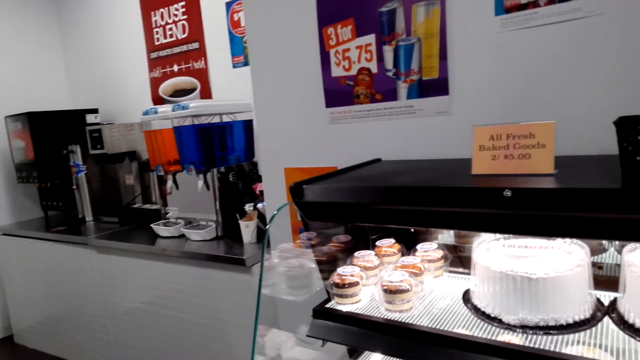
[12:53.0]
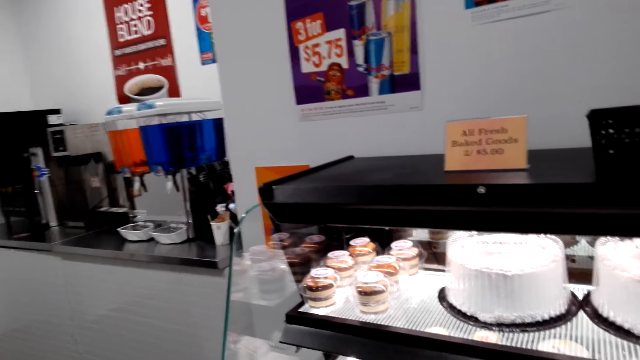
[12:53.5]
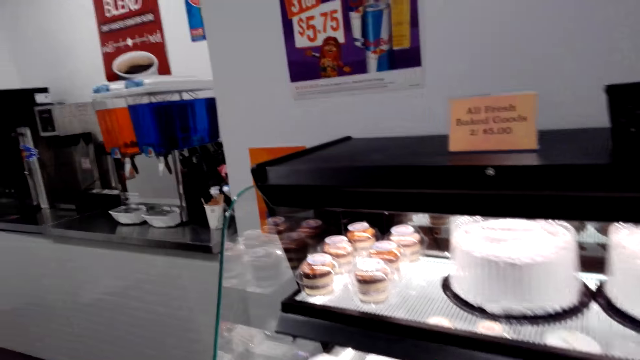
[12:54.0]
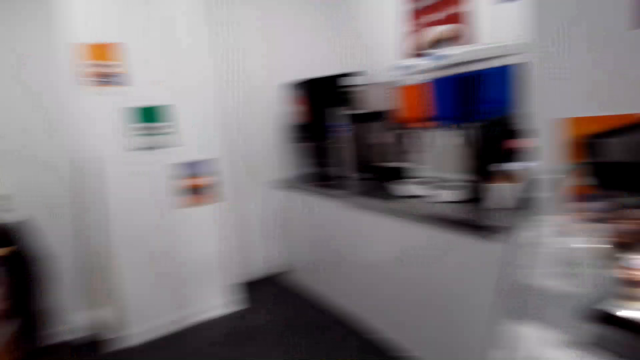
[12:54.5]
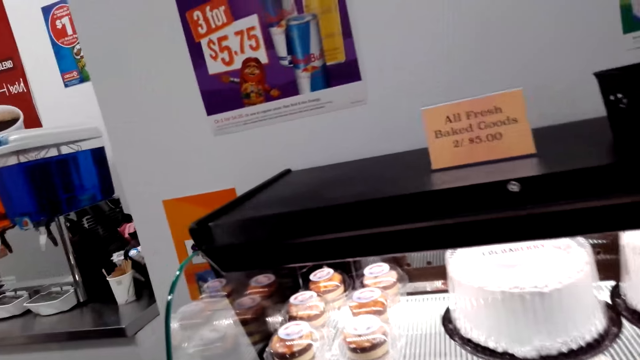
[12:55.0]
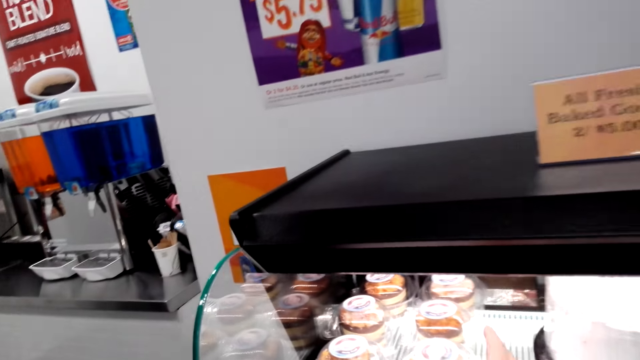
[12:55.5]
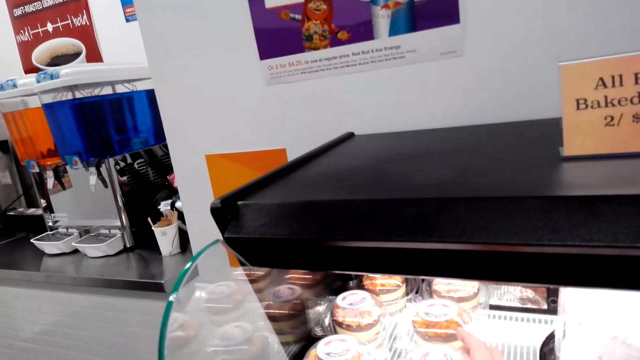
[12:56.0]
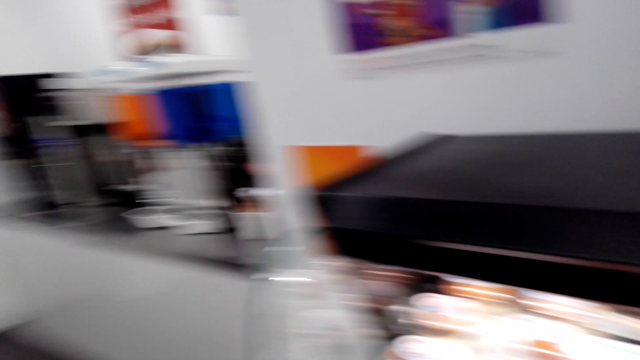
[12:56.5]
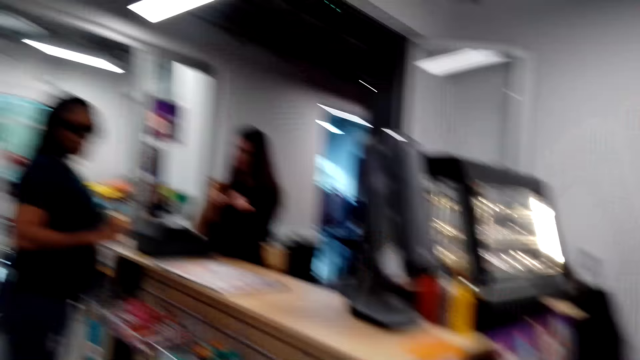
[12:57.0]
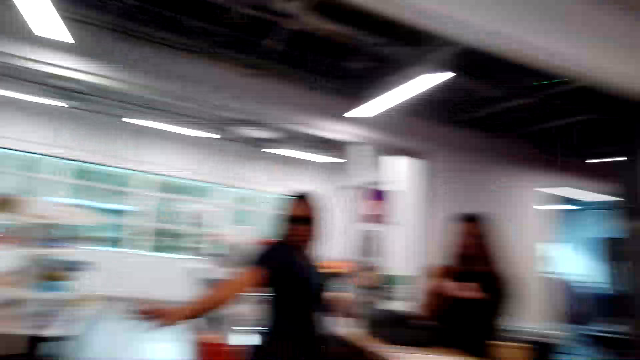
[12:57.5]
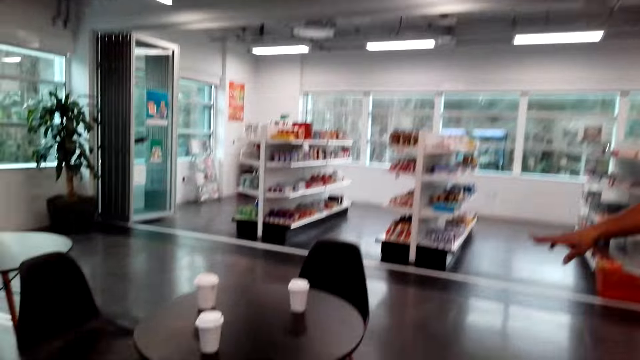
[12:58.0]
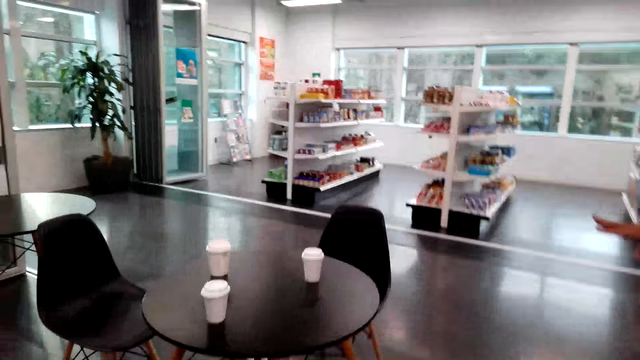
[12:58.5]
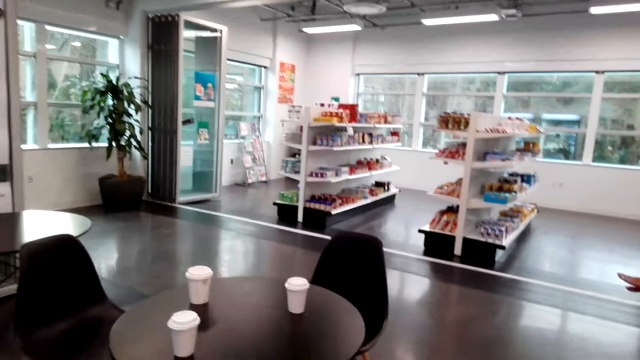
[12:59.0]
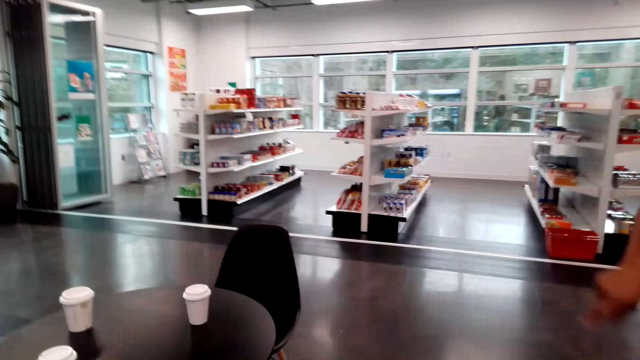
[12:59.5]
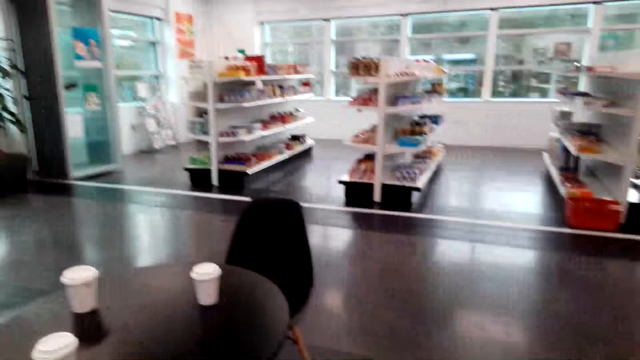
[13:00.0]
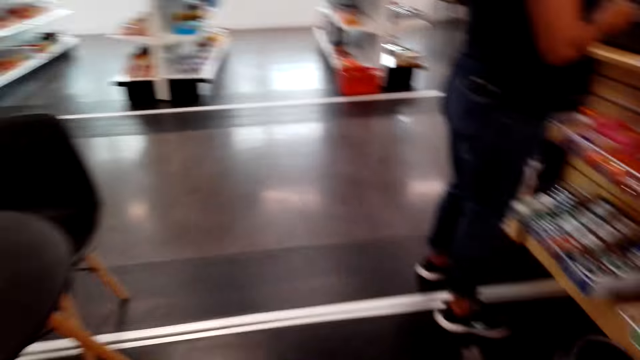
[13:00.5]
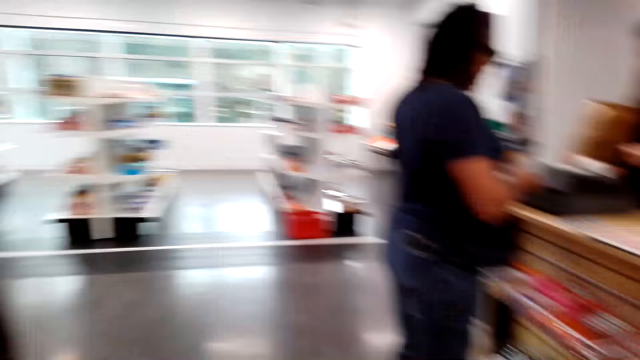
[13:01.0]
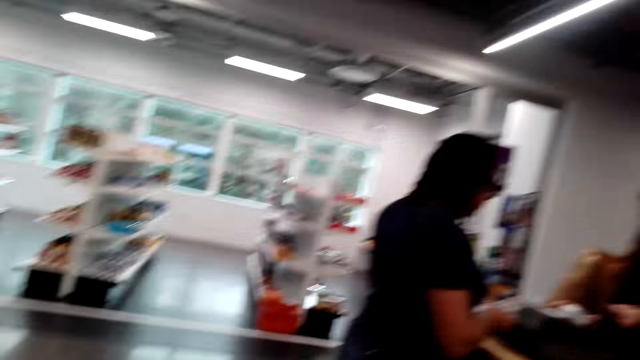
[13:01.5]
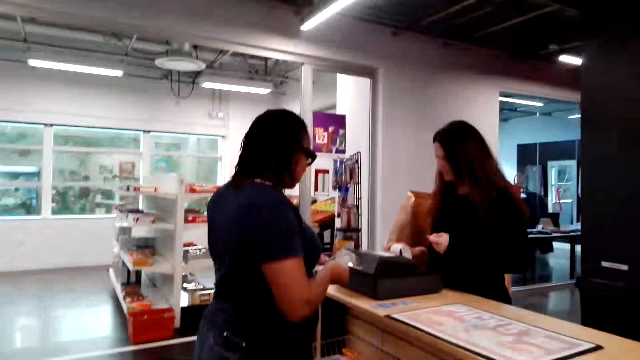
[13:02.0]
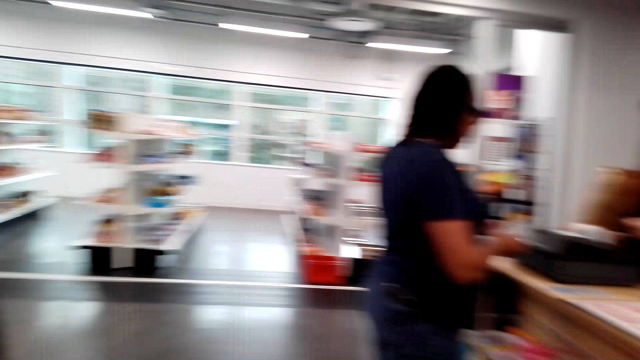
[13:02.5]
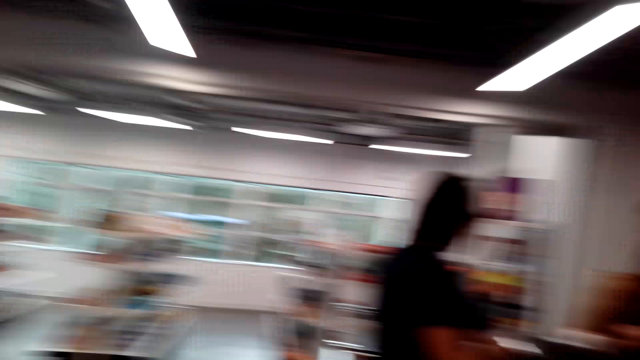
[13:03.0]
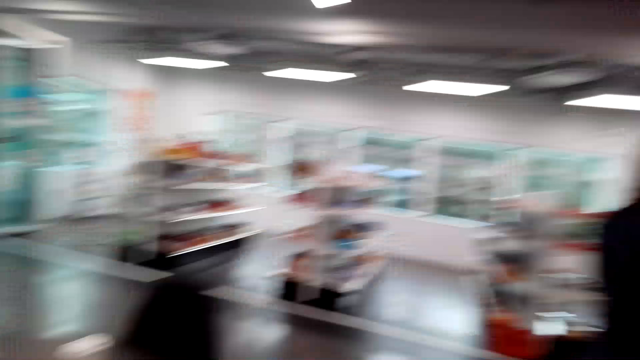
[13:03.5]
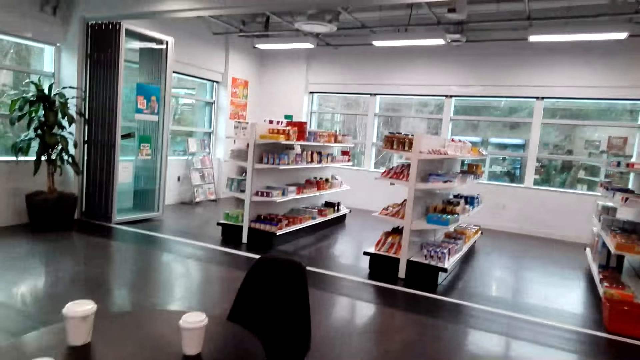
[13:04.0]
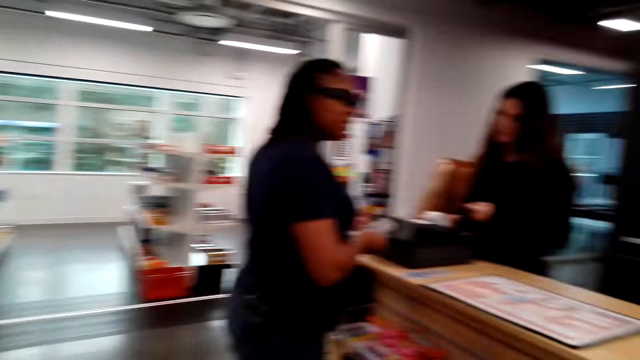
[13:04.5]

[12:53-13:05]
The camera wearer looks in the bakery grill. They look around the supermarket. They turn around. They walk in the supermarket.

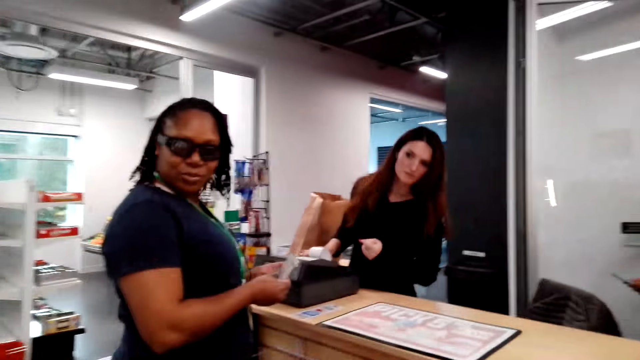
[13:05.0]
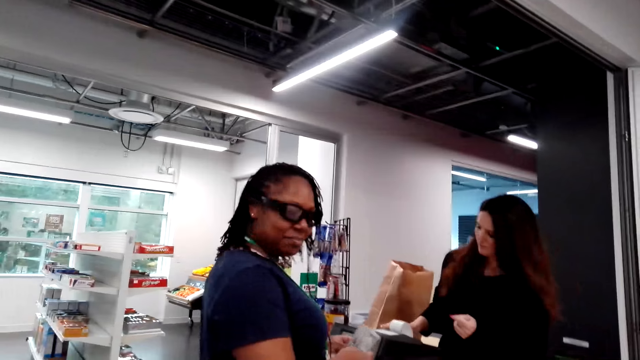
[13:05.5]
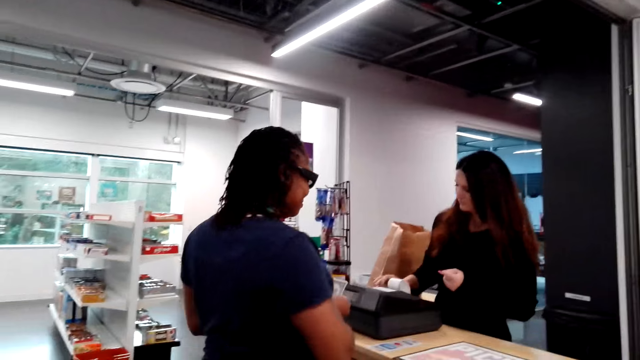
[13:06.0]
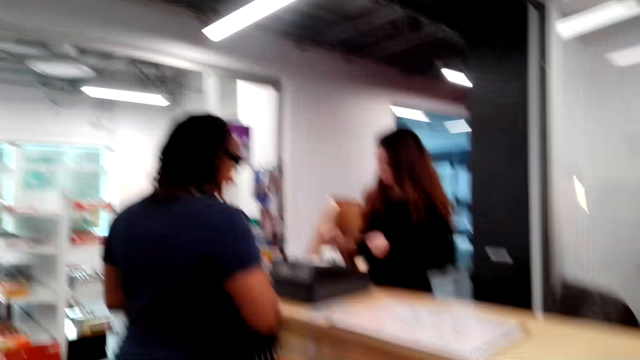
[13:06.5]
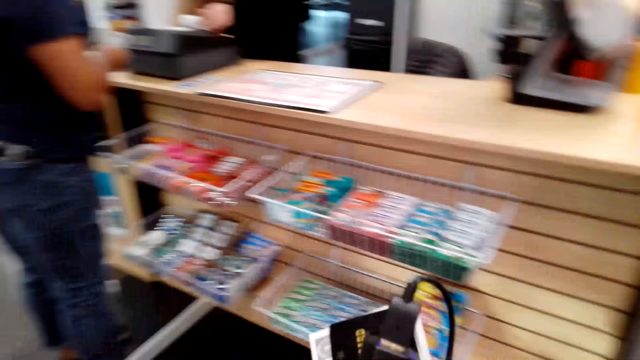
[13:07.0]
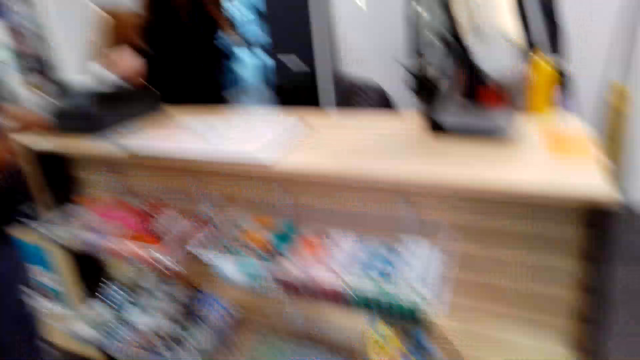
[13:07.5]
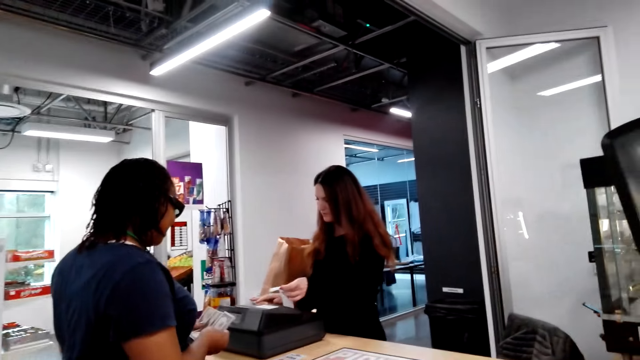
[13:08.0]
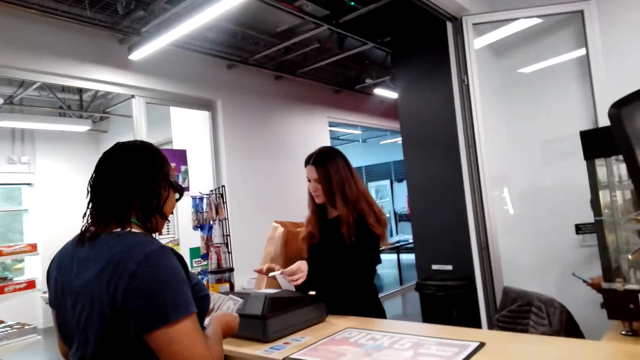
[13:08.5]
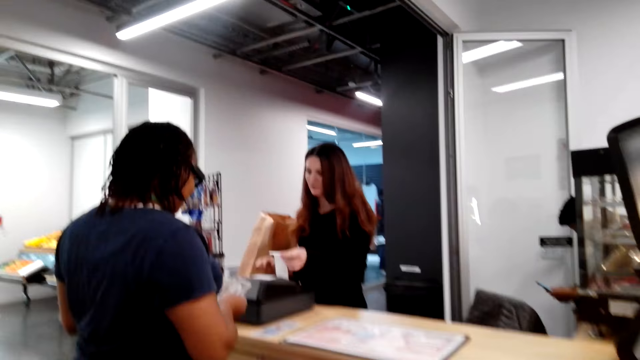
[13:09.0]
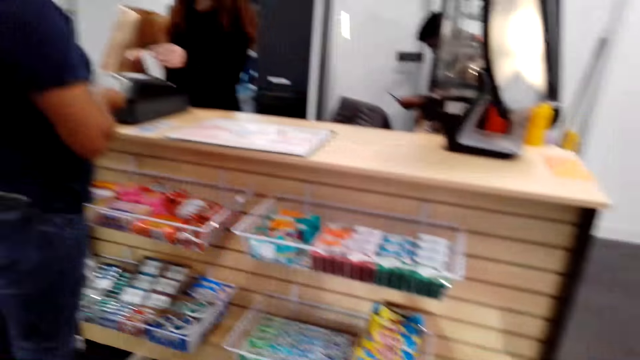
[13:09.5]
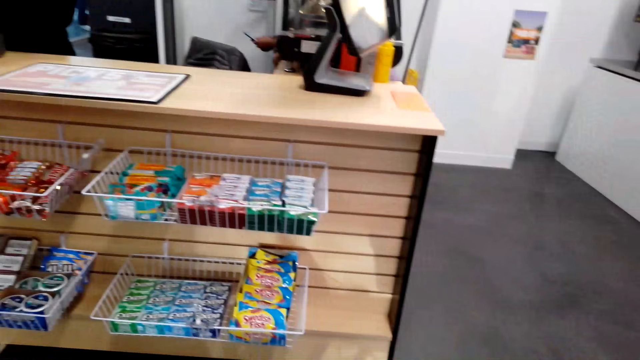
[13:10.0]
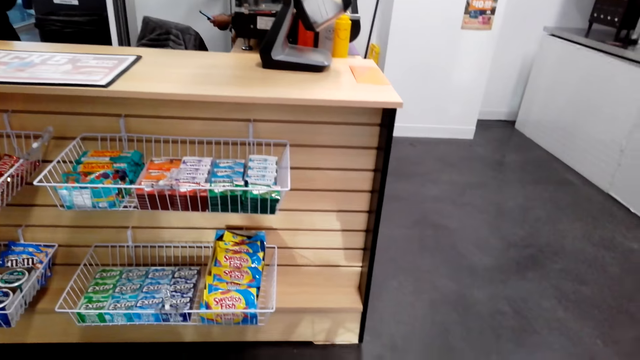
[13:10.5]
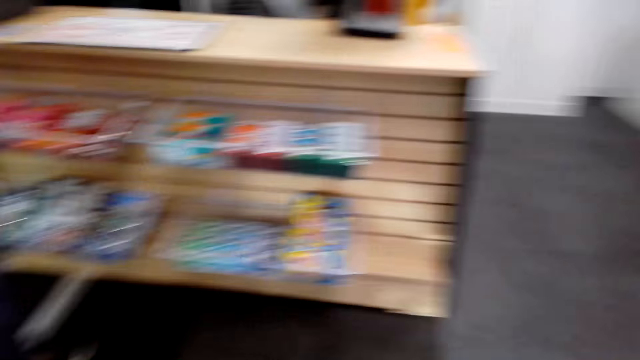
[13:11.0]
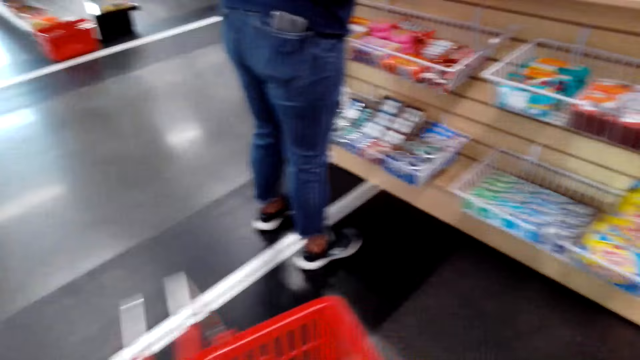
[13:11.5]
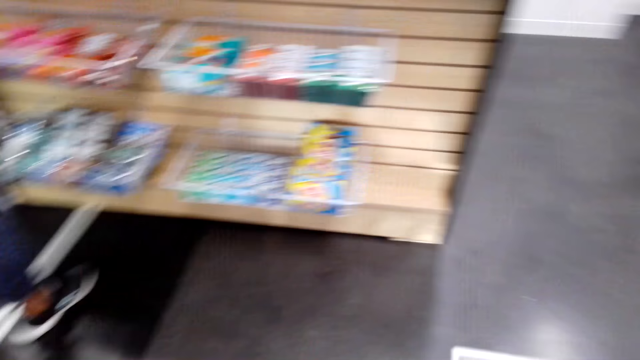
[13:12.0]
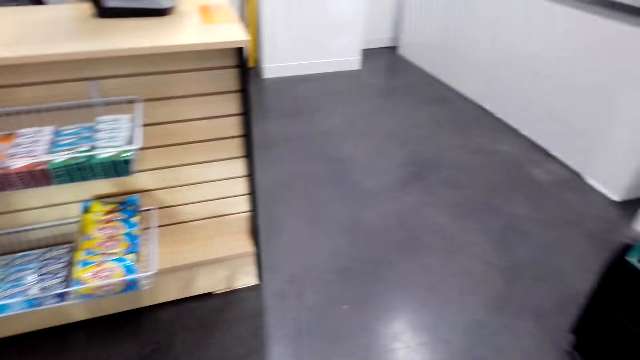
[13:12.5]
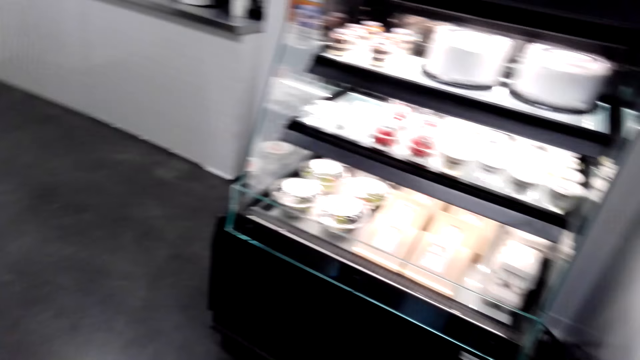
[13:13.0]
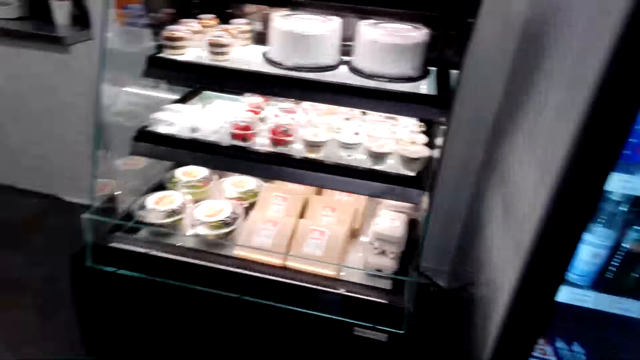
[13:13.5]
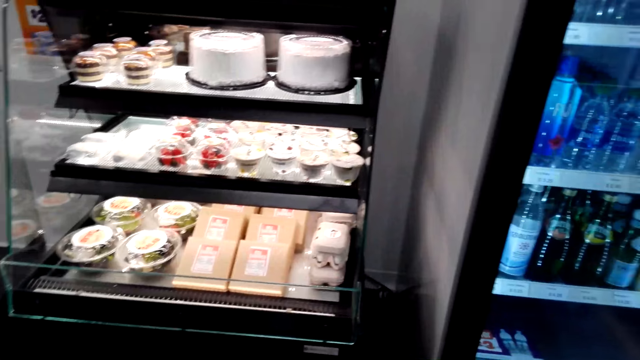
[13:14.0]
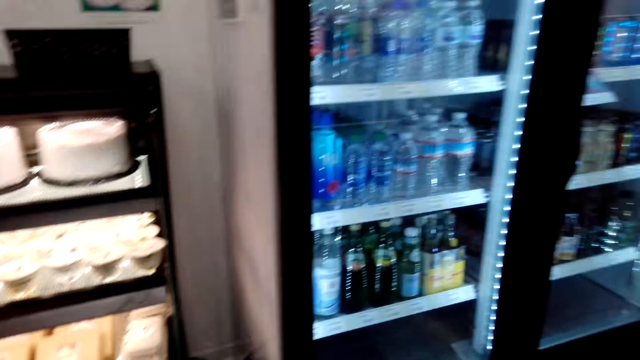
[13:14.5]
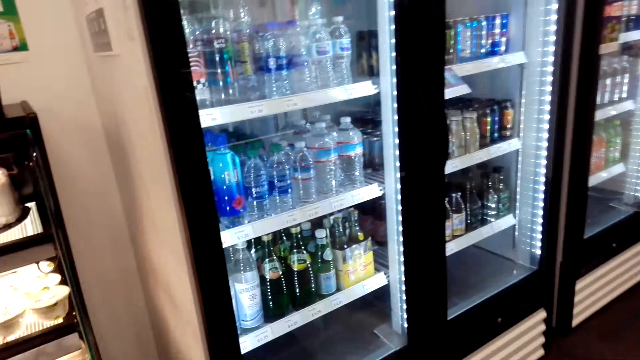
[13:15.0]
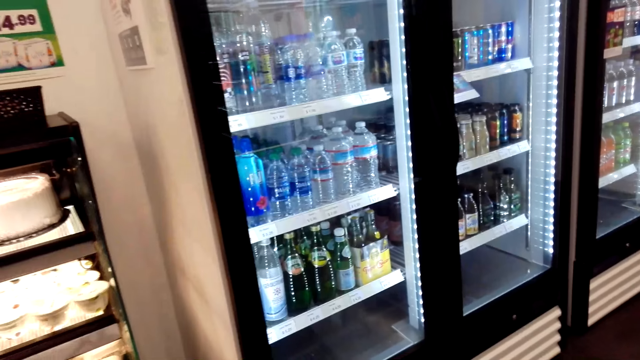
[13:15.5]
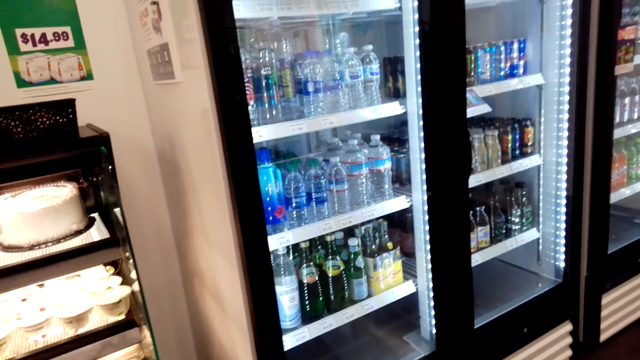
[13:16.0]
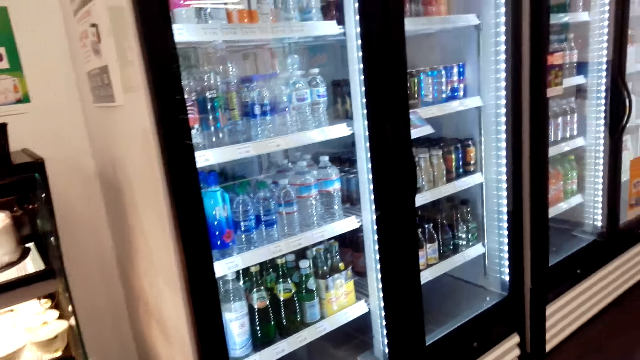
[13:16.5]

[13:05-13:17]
The camera wearer looks around. They look around the supermarket. They turn around.
